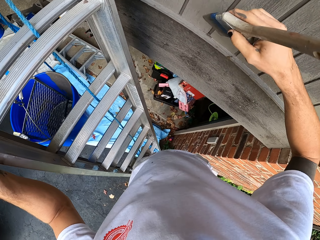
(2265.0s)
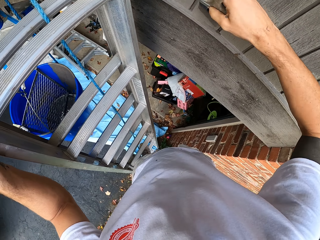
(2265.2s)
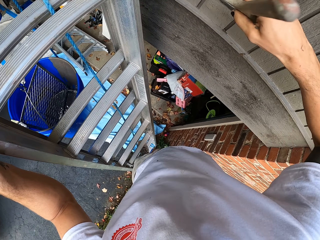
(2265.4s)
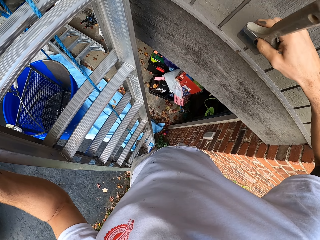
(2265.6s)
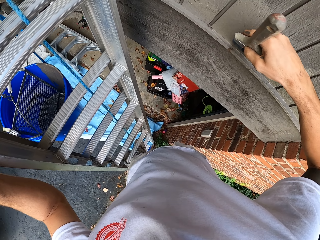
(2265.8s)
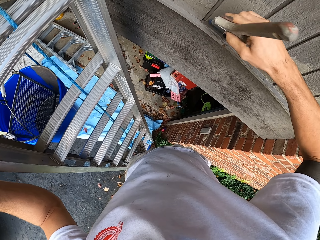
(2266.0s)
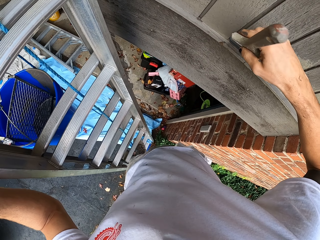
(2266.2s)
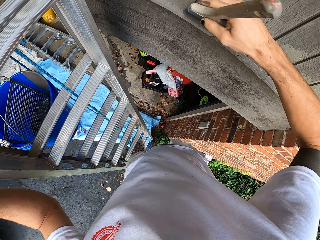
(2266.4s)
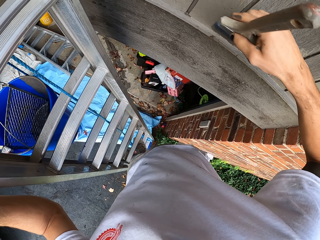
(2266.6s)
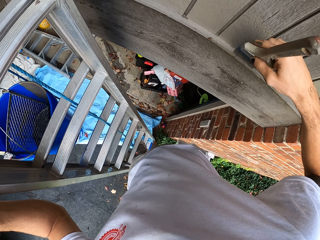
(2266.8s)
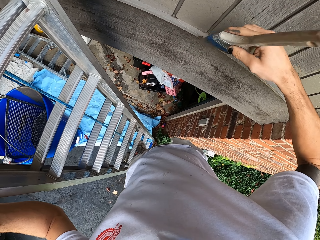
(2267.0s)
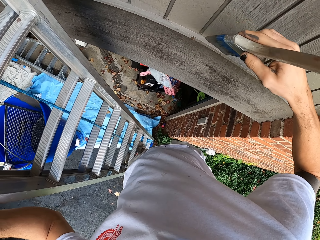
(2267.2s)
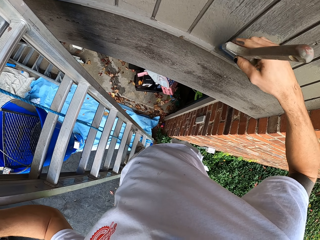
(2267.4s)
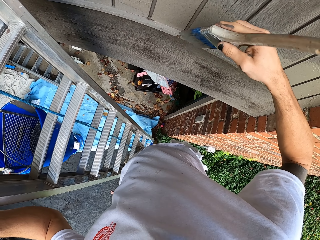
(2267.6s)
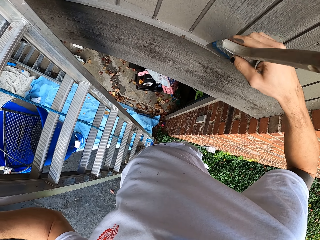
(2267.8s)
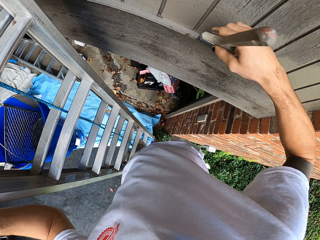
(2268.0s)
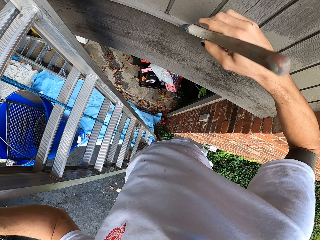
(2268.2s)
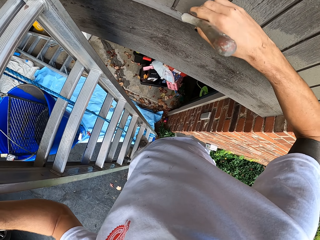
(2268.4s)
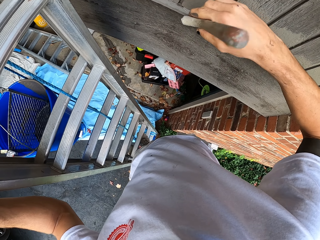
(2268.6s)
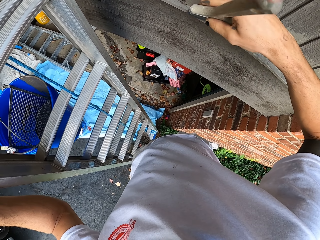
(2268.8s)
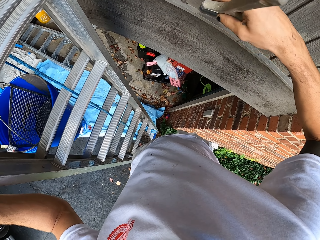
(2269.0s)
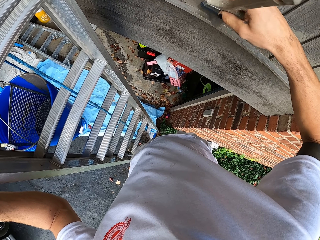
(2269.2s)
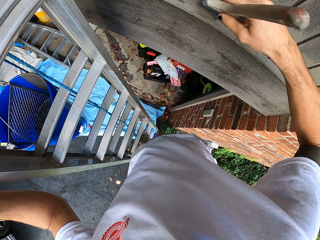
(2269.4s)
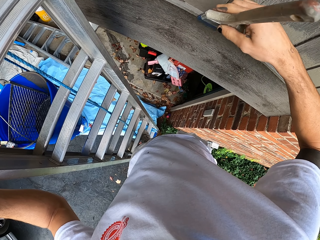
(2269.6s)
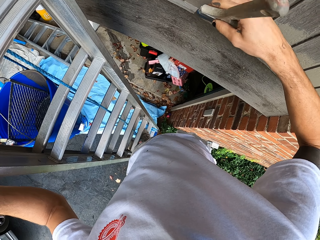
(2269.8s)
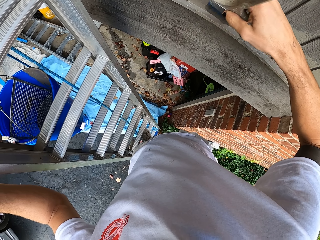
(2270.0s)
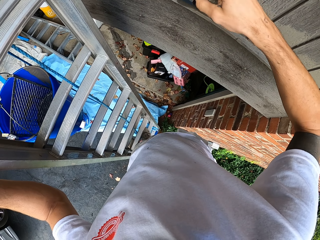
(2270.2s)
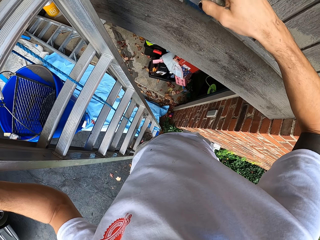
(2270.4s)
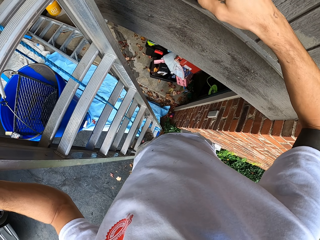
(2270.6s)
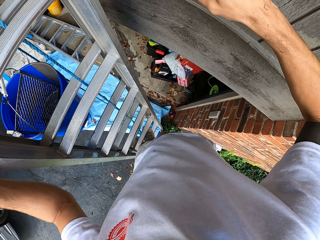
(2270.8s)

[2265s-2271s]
The camera wearer paints the wall or door.

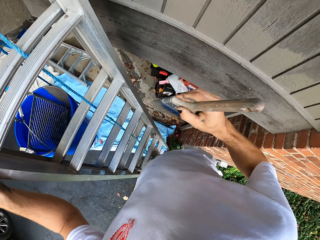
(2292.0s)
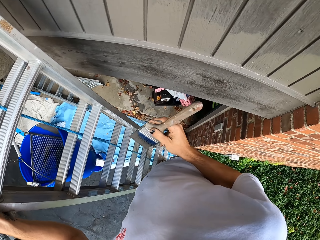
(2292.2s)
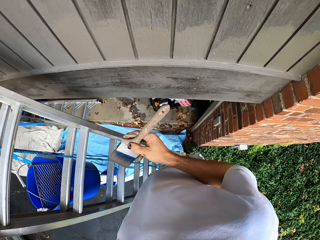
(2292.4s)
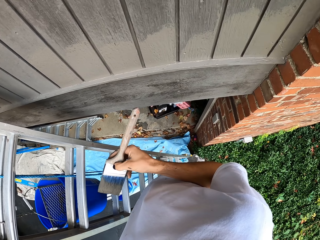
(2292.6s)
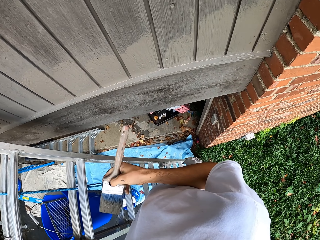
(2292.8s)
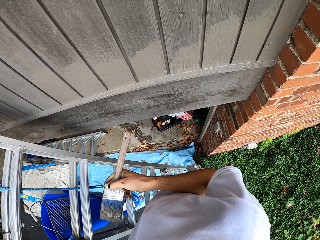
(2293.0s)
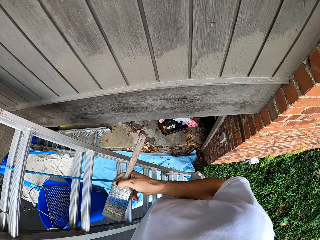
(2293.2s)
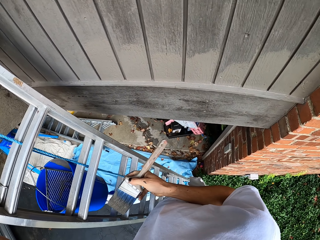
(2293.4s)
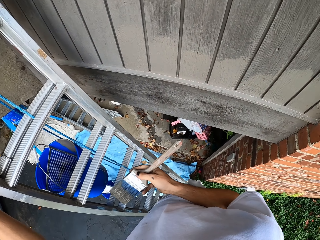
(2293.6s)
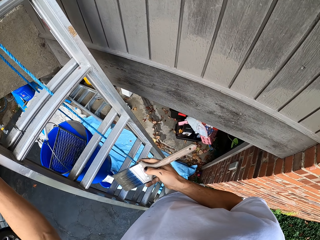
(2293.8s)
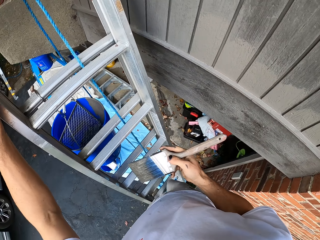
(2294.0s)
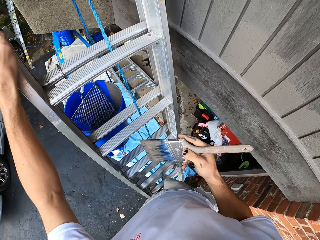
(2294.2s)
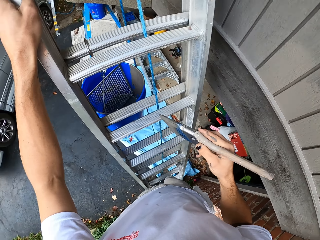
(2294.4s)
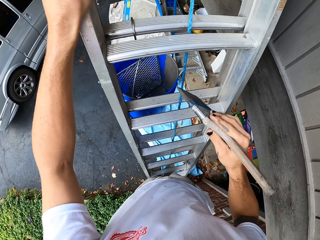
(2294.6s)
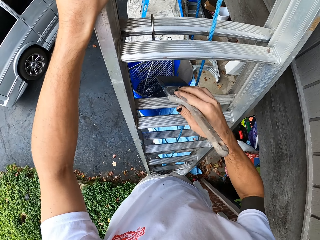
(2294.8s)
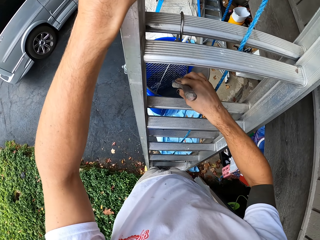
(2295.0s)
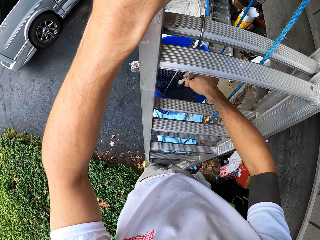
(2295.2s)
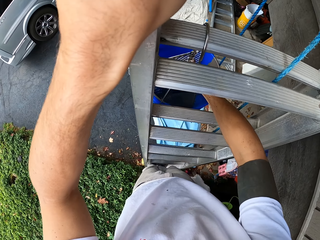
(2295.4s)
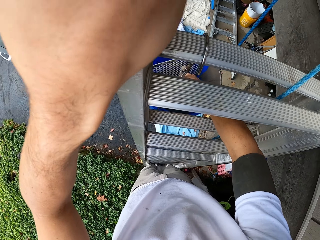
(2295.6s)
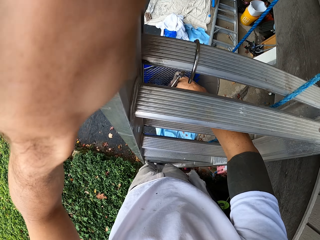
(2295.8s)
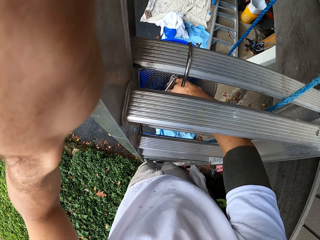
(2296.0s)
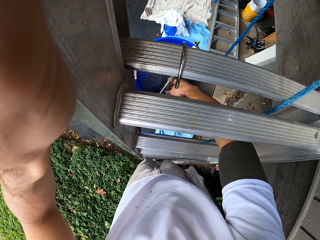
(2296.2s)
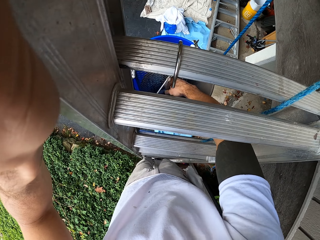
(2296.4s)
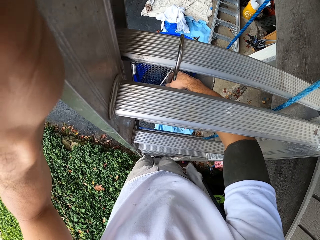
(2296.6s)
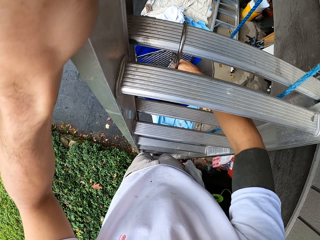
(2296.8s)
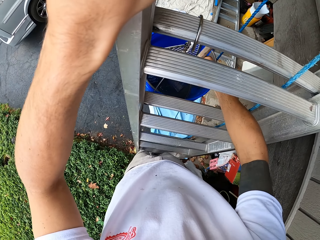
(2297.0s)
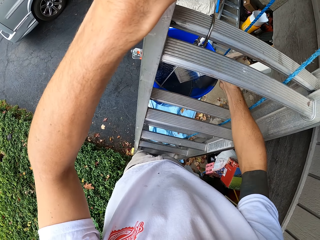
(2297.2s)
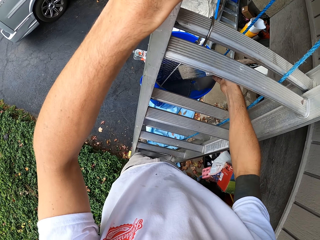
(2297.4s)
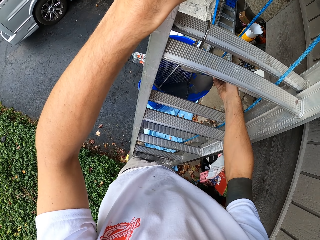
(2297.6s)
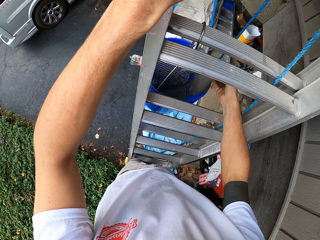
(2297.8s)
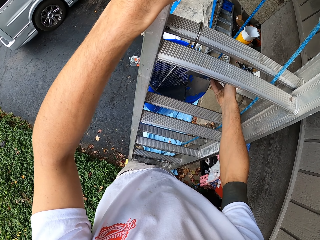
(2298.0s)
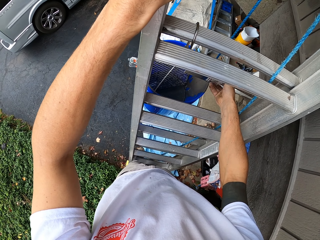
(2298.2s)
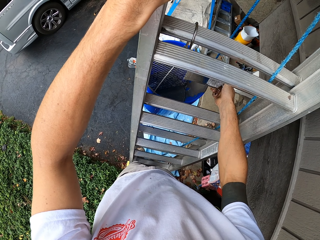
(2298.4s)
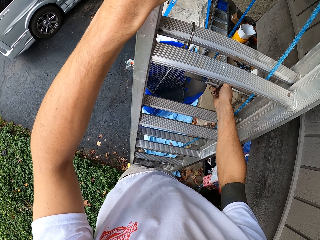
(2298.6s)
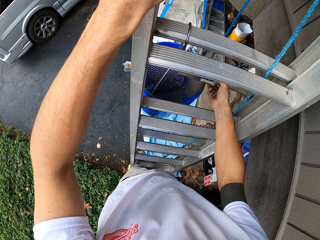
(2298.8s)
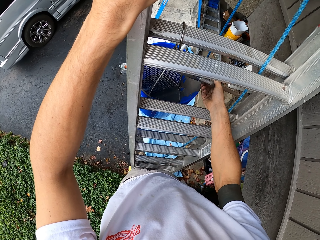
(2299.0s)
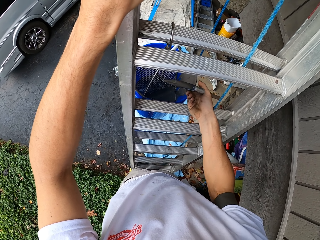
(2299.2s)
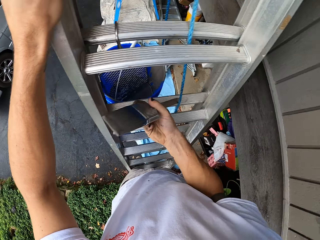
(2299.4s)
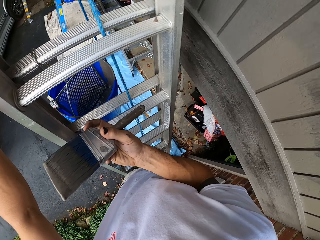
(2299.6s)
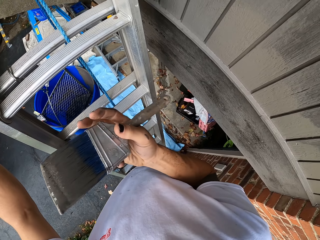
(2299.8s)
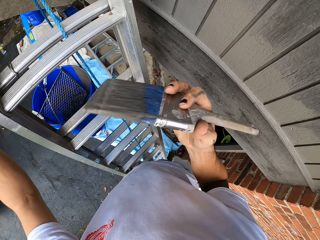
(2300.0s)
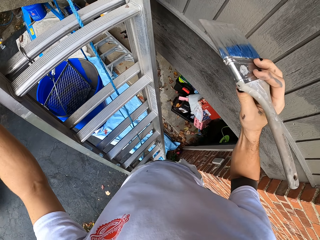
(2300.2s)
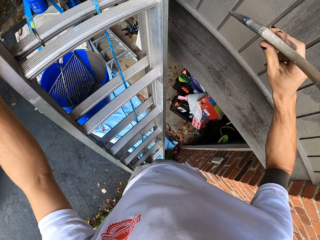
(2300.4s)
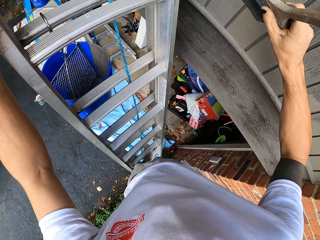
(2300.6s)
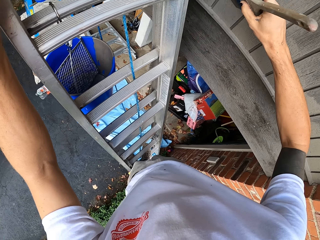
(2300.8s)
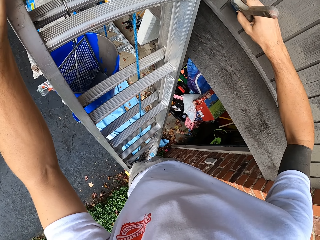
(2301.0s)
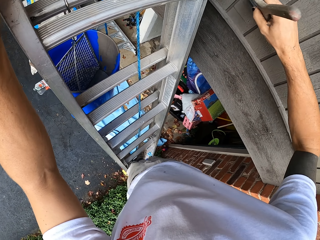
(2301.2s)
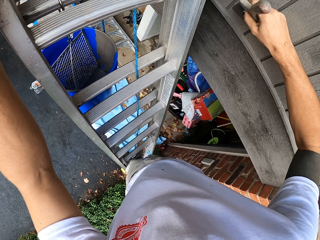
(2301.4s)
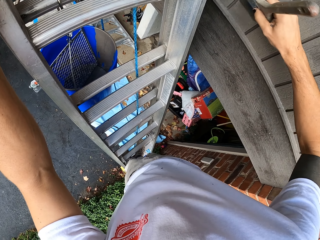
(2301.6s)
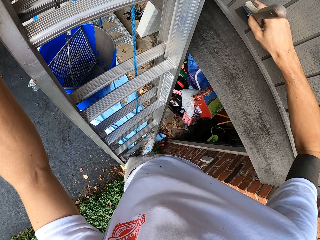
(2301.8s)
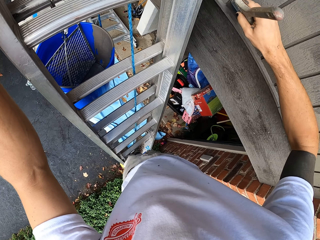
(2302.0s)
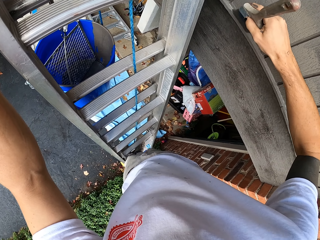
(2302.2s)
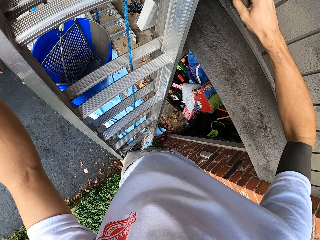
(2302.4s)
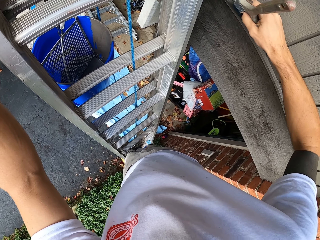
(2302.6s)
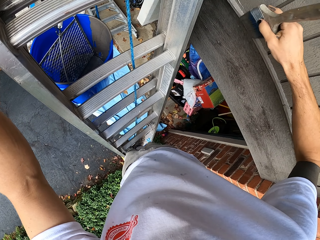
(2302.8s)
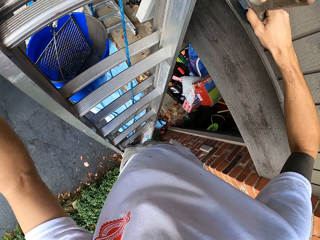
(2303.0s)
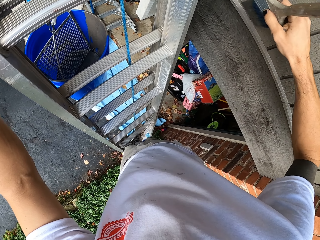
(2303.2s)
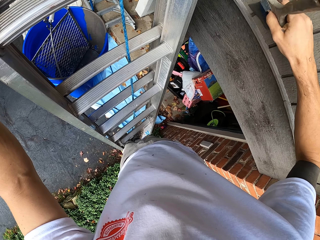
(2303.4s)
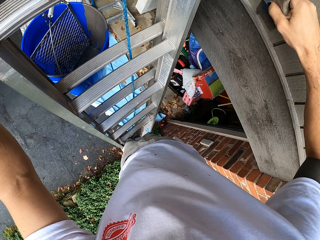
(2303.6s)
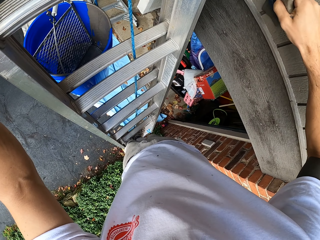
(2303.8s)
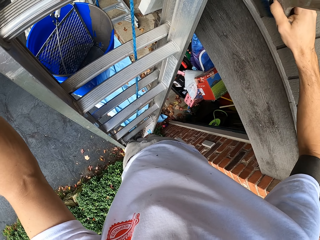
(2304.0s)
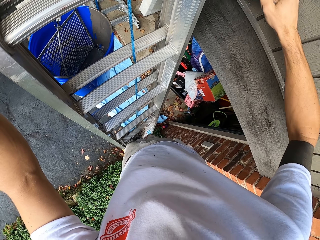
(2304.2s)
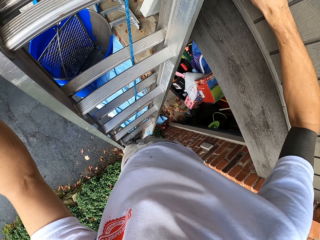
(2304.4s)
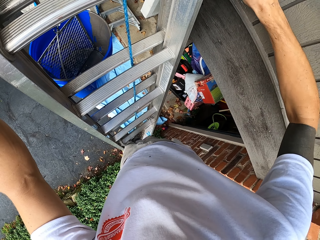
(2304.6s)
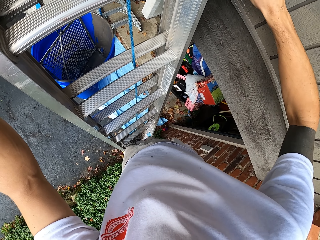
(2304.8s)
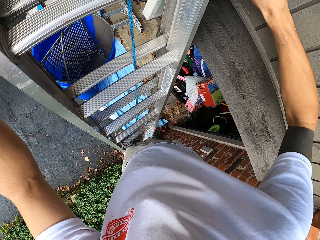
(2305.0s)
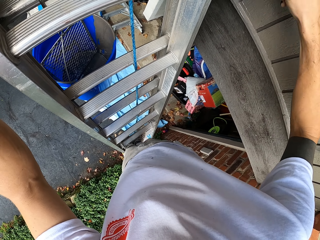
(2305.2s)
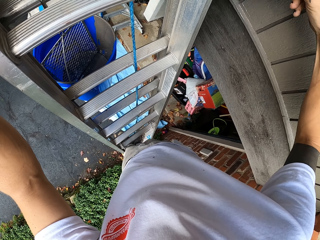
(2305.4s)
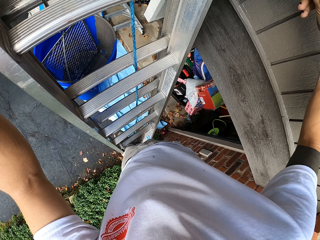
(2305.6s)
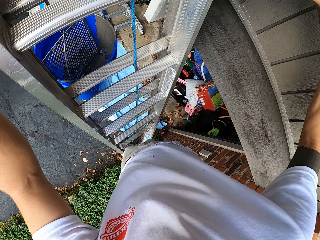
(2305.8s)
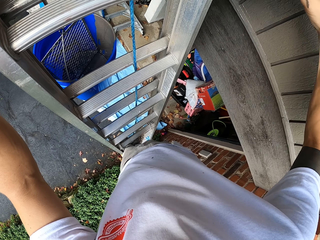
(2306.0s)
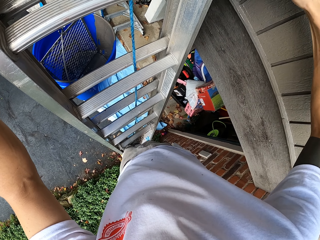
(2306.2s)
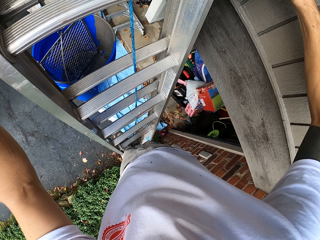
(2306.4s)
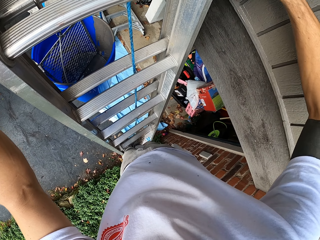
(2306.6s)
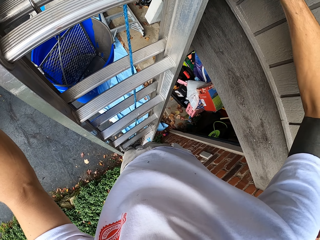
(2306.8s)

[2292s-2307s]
The camera wearer looks around. They dip a paintbrush in the paint. They remove the brush from the paint. They paint the wall or door.
